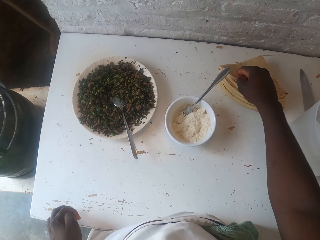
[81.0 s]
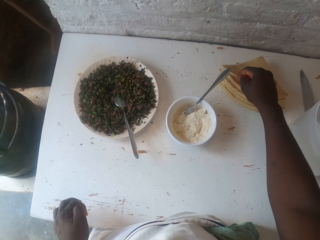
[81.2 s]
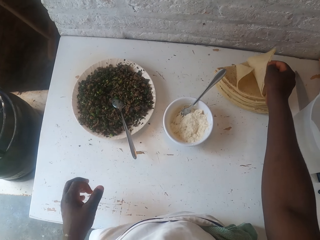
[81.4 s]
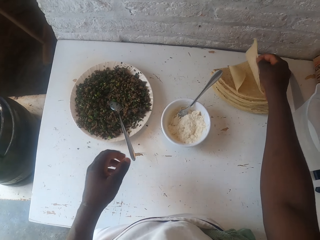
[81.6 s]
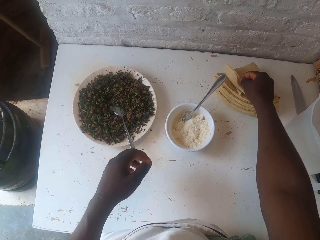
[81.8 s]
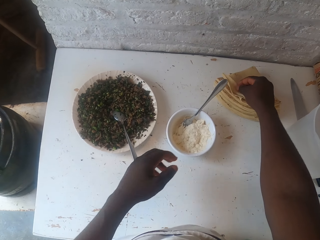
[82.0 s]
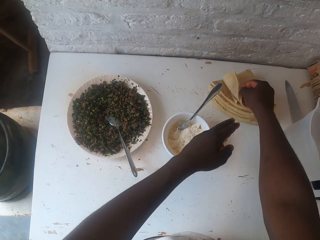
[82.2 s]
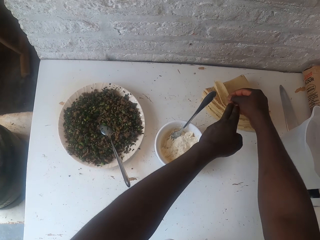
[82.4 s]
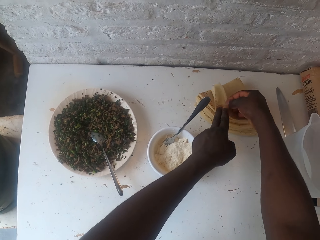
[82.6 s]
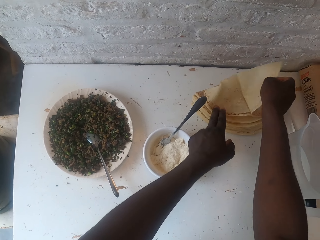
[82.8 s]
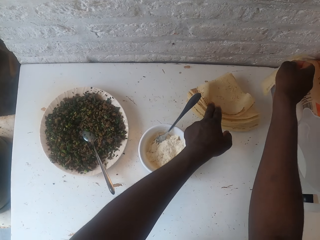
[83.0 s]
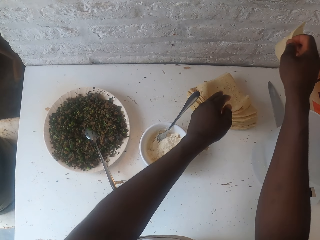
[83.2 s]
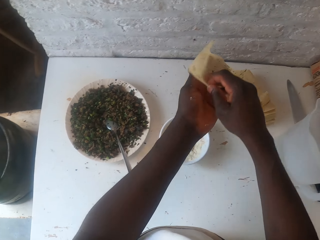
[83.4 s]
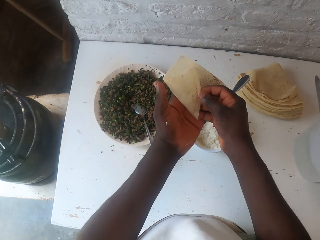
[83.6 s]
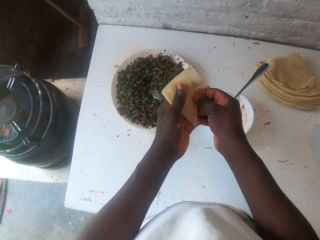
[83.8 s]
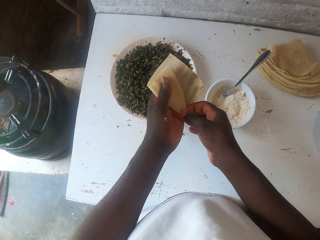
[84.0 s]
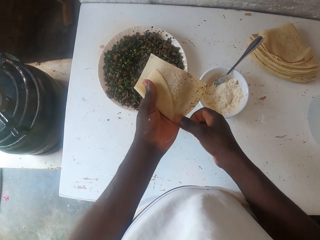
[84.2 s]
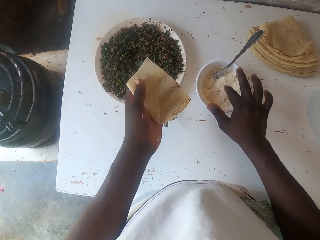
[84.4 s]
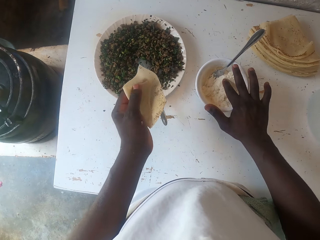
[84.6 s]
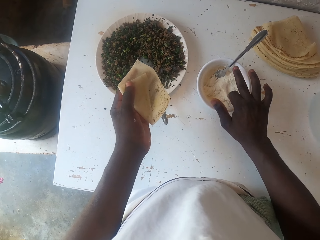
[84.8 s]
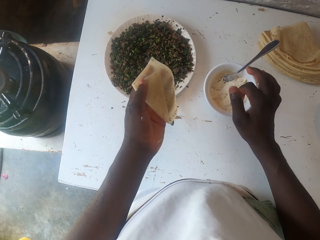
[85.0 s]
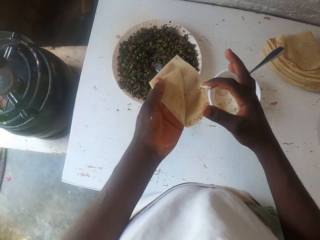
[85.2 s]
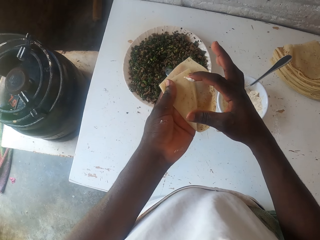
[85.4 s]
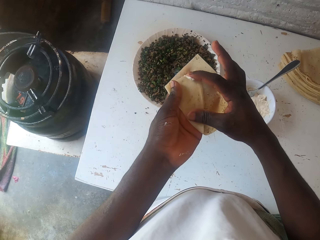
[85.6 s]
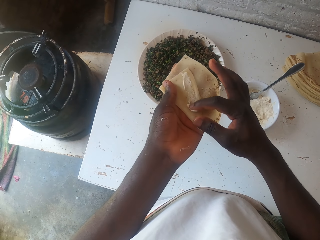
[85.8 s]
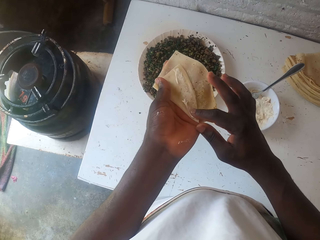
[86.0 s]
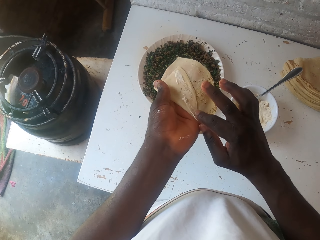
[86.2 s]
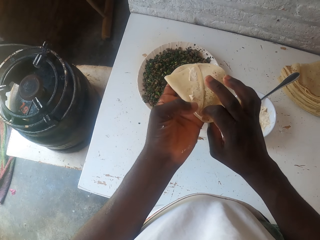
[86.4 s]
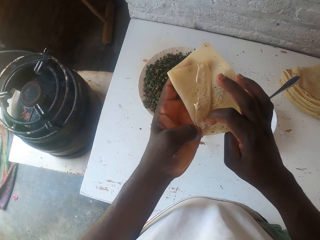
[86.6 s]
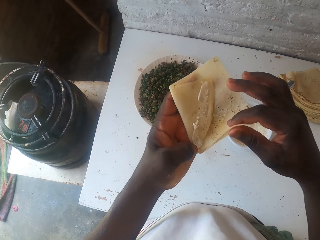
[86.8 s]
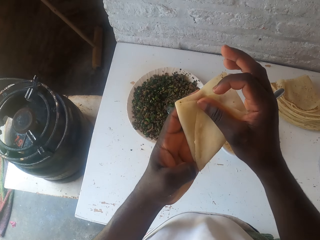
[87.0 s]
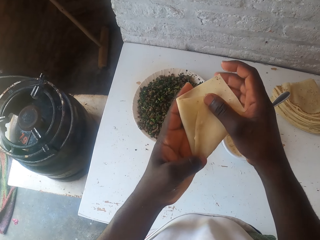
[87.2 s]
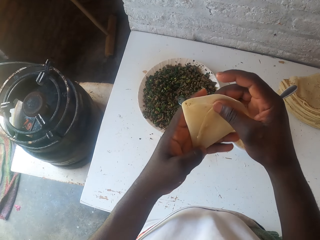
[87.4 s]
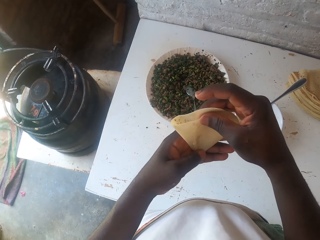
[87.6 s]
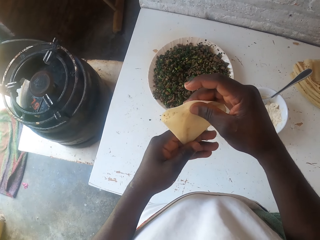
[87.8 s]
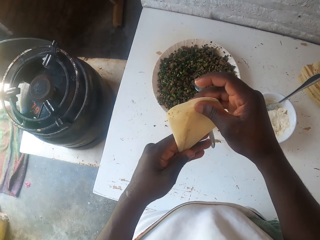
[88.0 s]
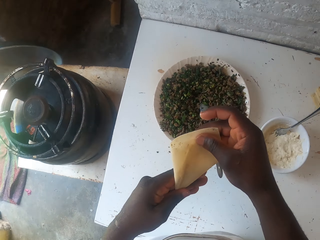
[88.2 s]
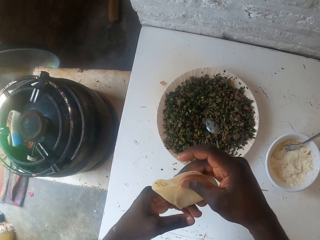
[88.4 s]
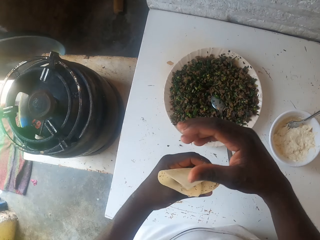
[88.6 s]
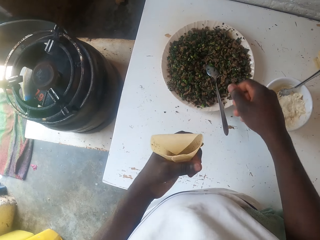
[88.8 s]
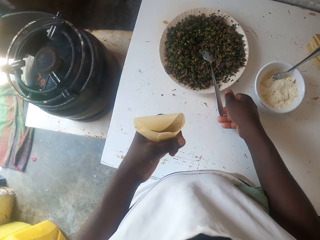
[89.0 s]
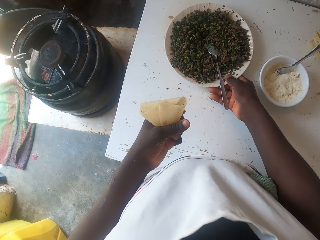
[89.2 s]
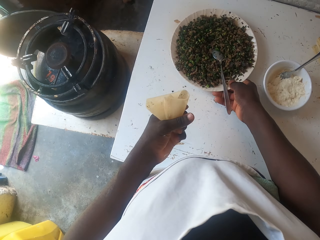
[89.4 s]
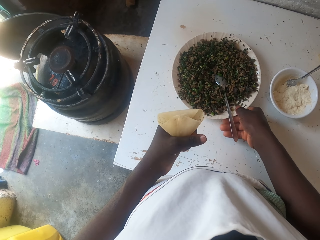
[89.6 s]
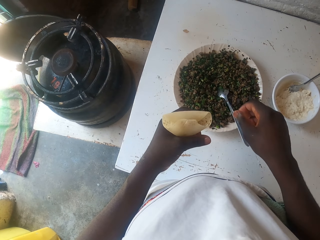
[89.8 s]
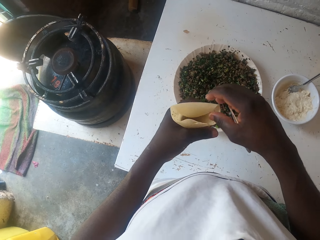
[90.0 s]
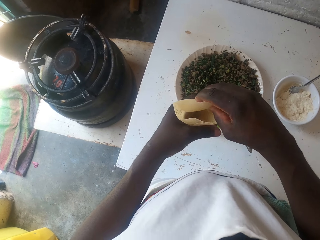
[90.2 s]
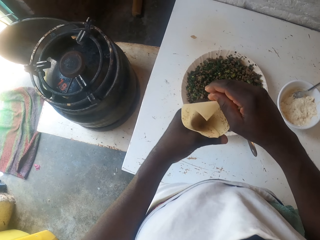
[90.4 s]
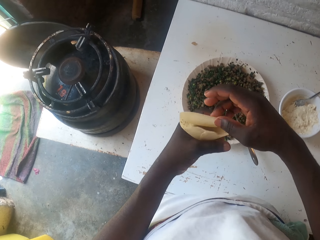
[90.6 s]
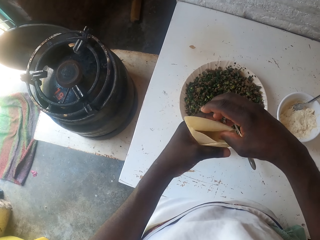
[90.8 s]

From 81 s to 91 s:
The camera wearer picks up a samosa pastry pocket or rolled dough sheet. They fold the samosa pastry pocket. They pick dough with a finger, smear the wet dough on the rolled dough sheet and fold the samosa pastry pocket. They pull the plate of boiled peas.

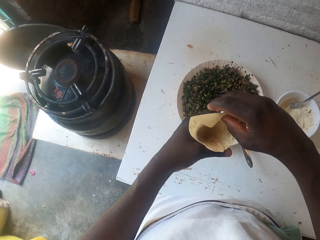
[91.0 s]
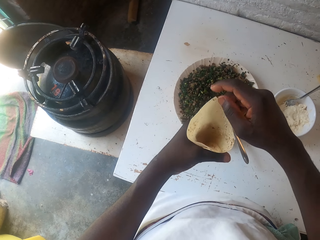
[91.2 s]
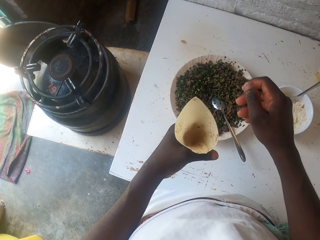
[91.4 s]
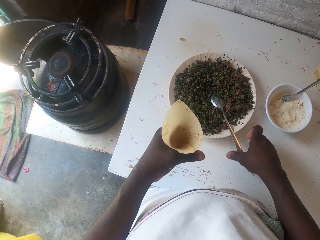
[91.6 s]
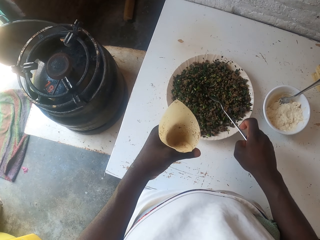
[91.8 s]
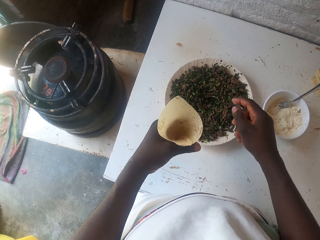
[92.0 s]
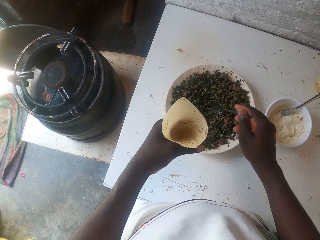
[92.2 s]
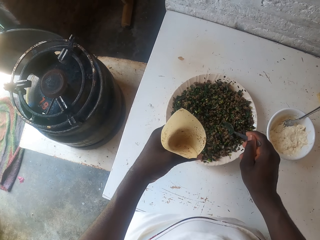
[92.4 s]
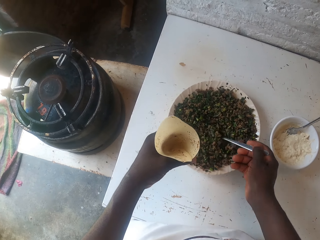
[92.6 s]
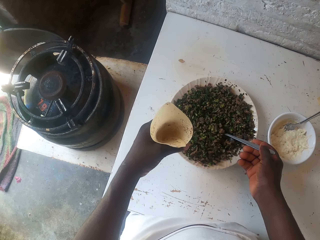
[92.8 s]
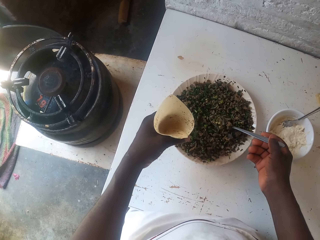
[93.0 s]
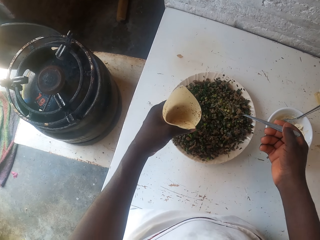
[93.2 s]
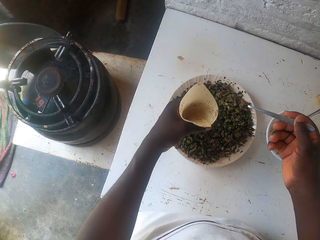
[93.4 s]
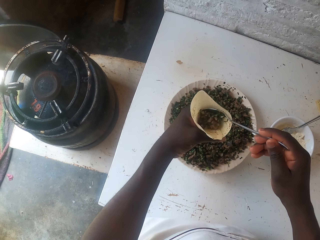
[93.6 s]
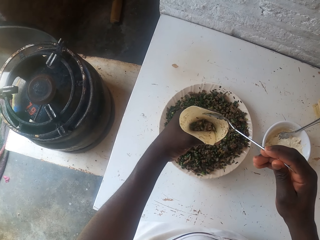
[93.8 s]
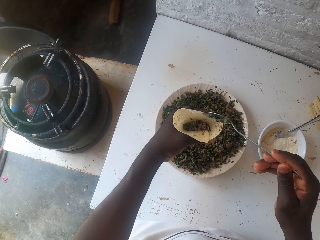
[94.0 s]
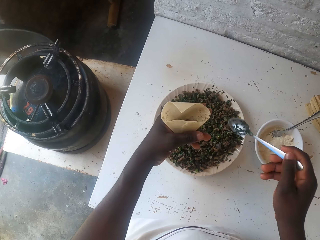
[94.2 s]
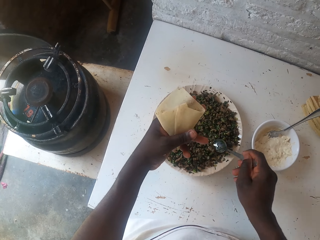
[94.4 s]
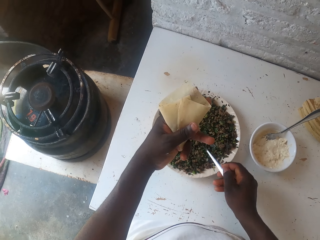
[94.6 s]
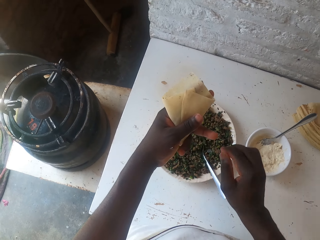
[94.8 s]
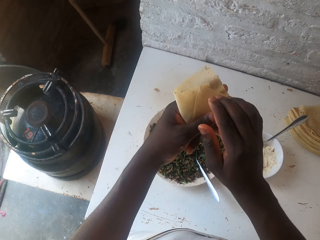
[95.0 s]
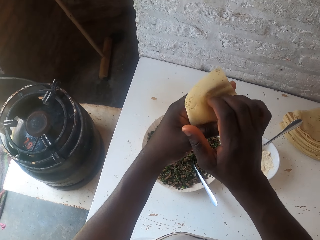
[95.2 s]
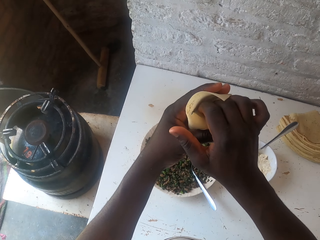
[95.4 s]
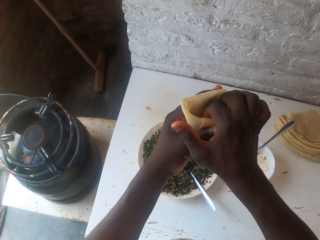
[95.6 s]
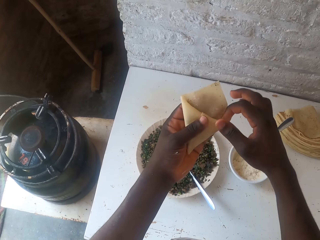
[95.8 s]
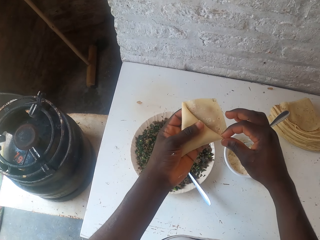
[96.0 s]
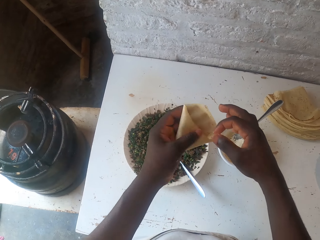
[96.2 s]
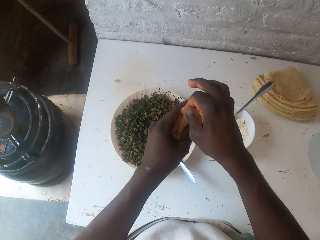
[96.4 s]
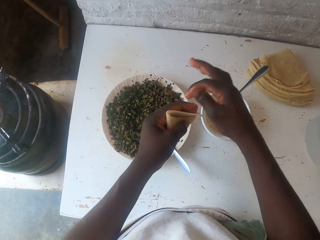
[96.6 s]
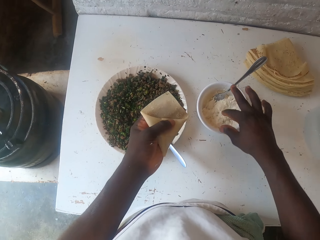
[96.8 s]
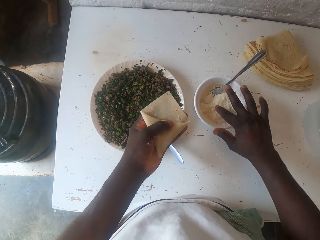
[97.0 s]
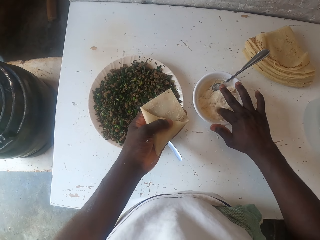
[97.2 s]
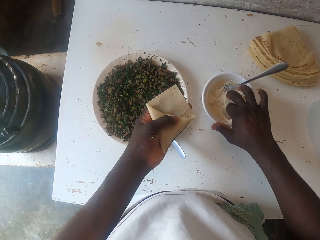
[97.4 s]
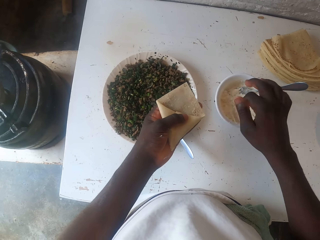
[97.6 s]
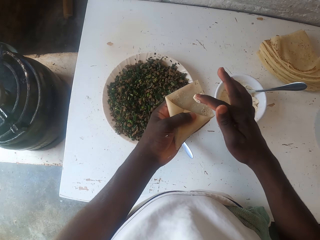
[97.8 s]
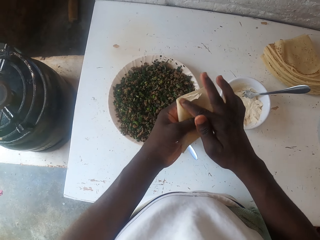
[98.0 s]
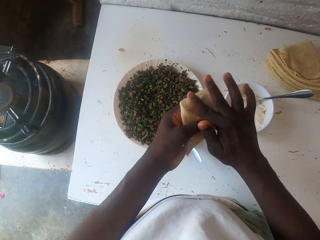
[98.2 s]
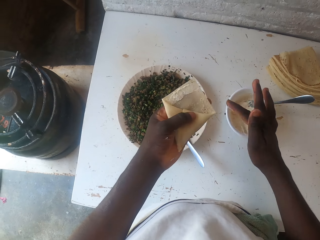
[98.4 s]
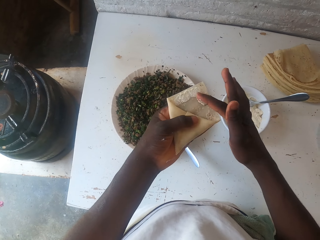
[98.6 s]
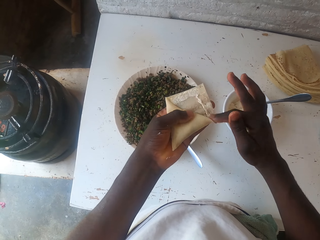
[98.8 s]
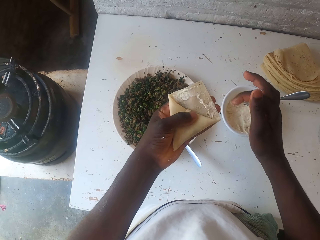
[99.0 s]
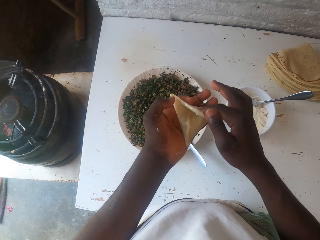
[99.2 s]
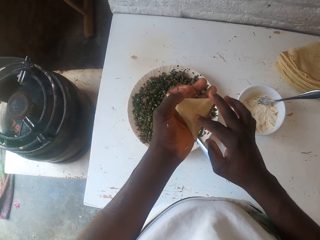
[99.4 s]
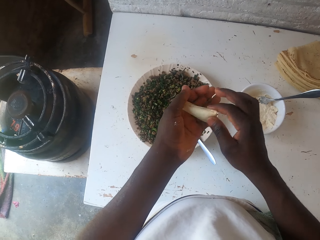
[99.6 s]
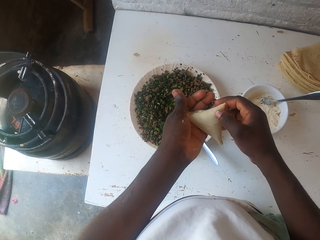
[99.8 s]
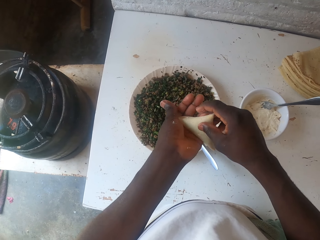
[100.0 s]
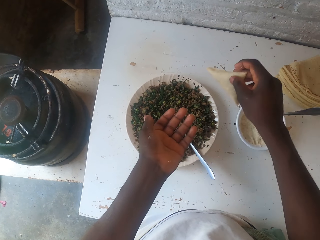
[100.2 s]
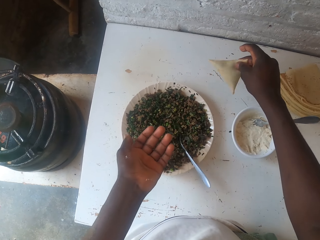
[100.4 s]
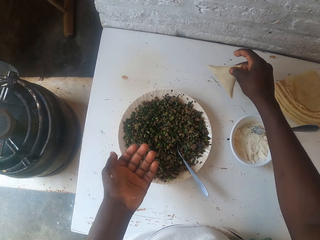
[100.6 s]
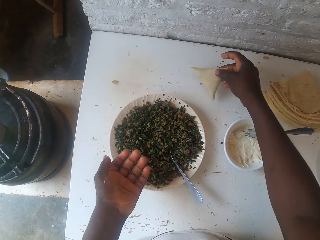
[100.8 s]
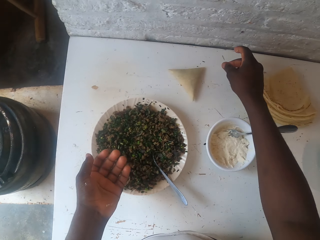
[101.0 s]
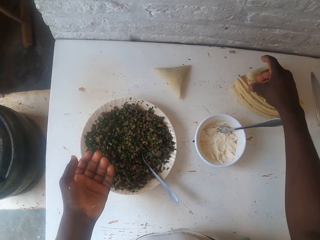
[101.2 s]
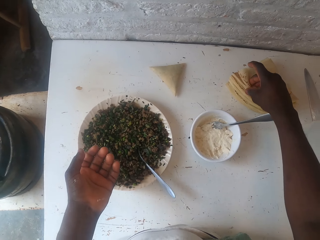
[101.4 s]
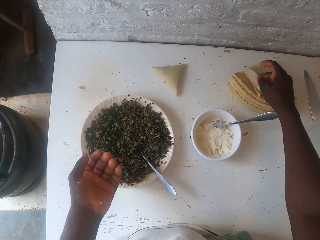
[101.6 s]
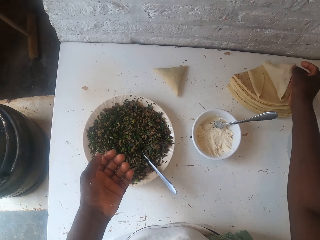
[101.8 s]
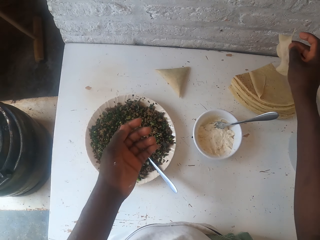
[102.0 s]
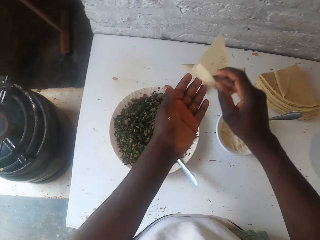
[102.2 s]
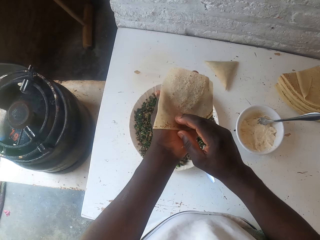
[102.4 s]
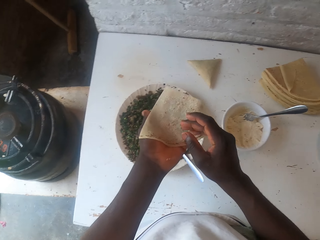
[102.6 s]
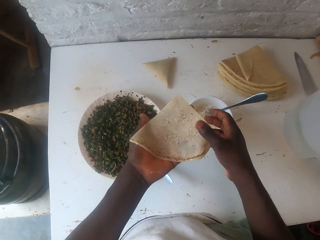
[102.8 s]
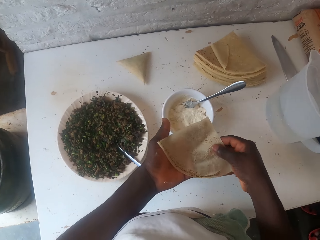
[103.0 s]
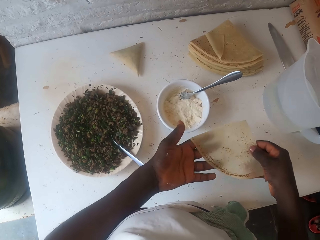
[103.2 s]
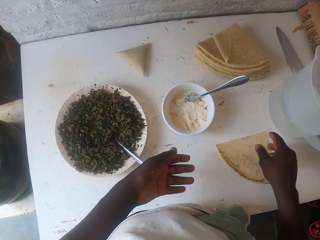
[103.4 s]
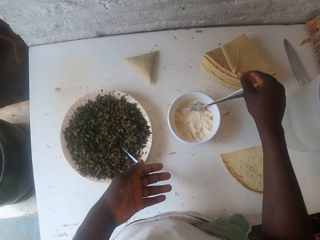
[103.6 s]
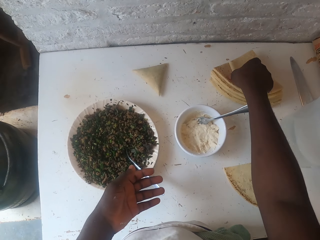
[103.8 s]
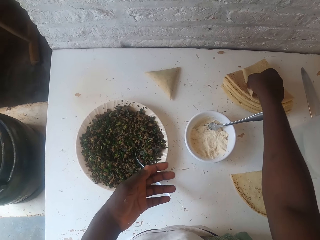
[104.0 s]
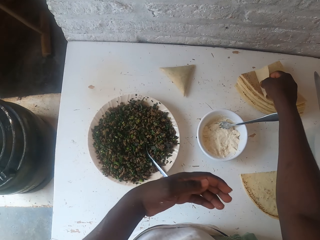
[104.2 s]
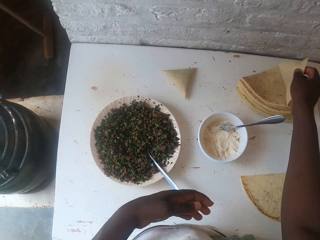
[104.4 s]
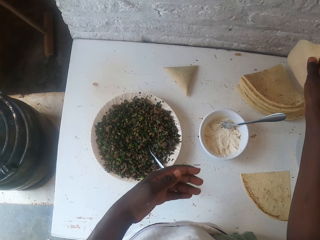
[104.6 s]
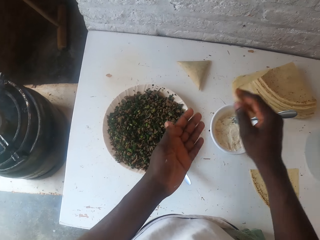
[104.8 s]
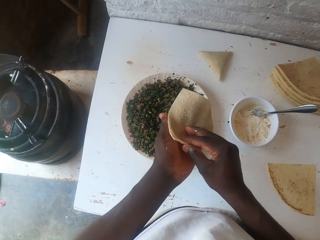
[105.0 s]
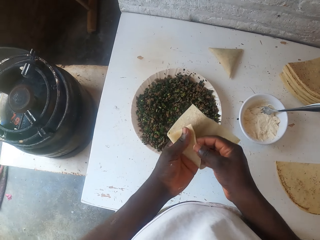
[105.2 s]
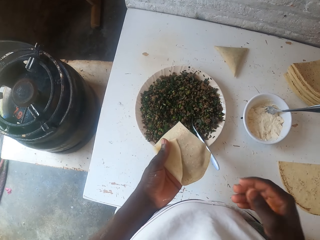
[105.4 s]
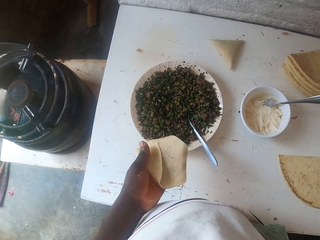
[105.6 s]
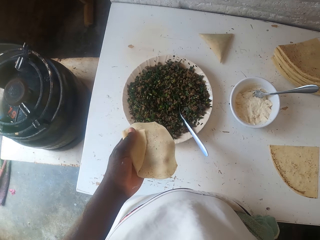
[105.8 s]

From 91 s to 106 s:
The camera wearer prepares the samosa pastry pocket. They pick up a spoon, scoop the boiled peas, fill the samosa pastry pocket with the boiled peas, place the spoon in the boiled peas plate, seal the samosa pastry pocket and moisten the samosa pastry pocket. They place the samosa pocket on the table. They pick up the samosa pastry pocket and place the samosa pastry pocket on the table. They pick up the samosa pastry pocket and fold the samosa pastry pocket.
